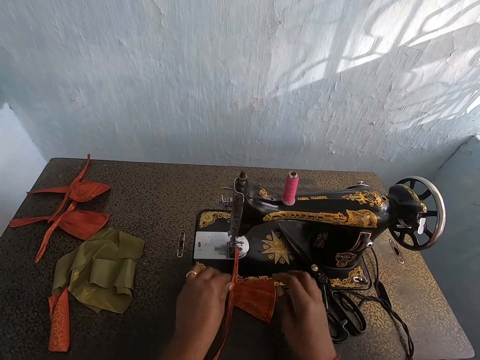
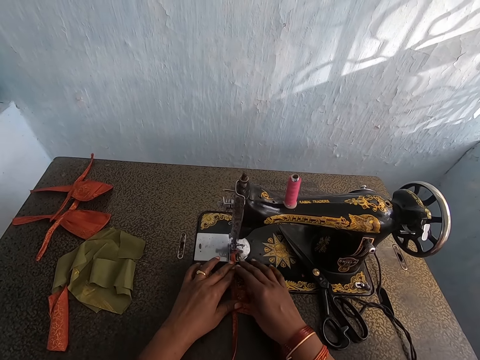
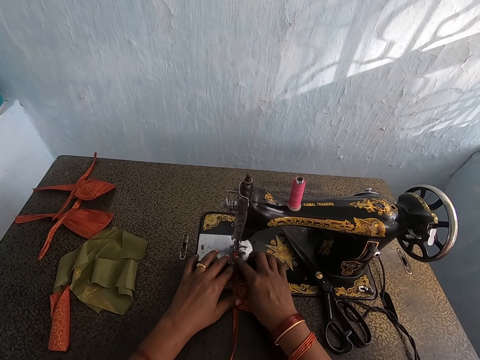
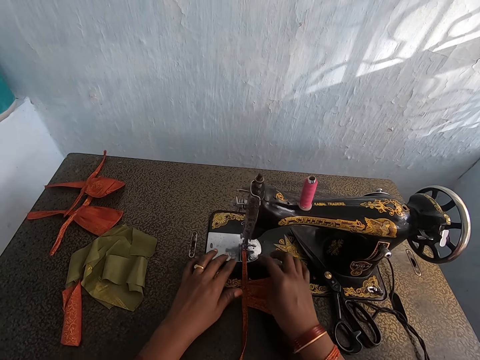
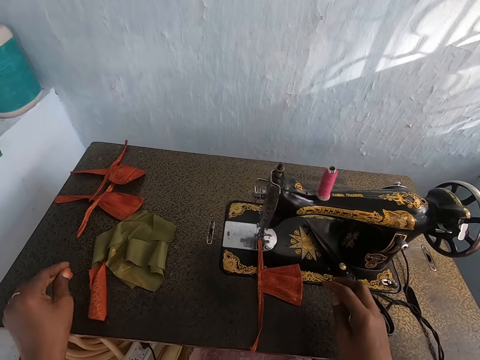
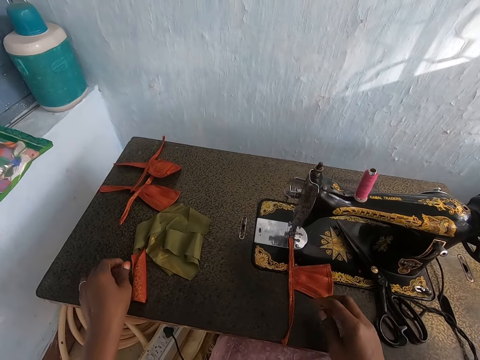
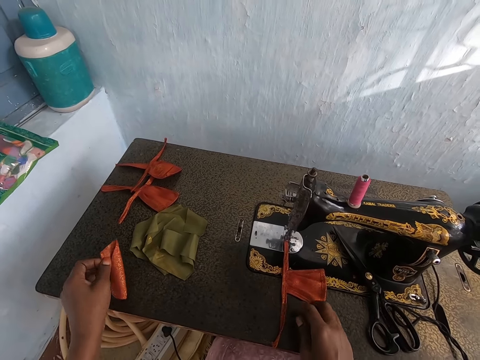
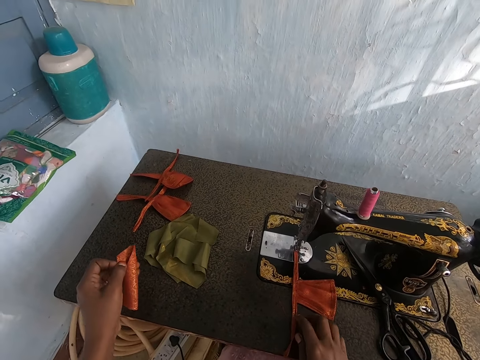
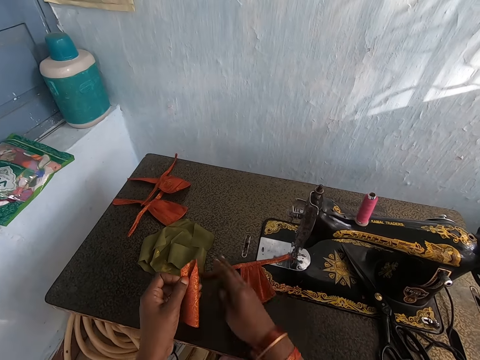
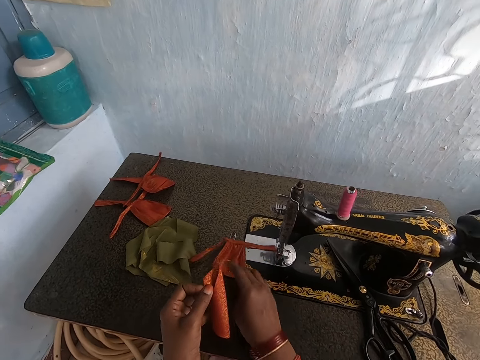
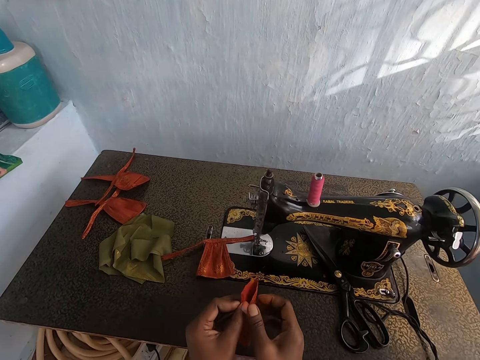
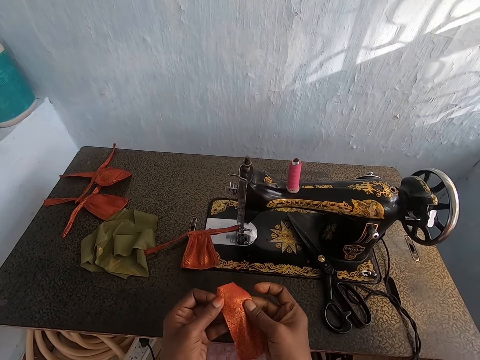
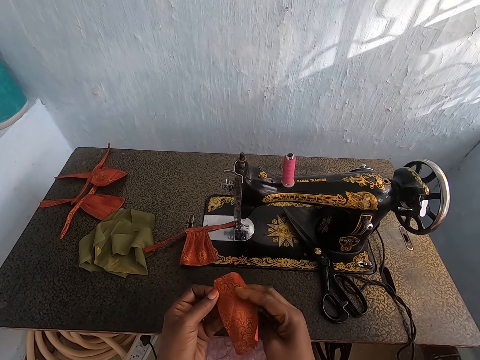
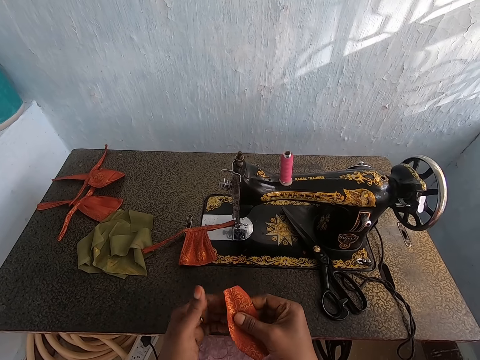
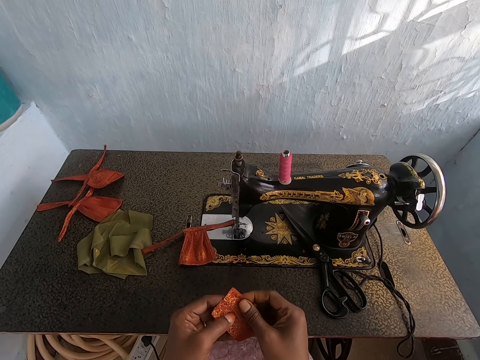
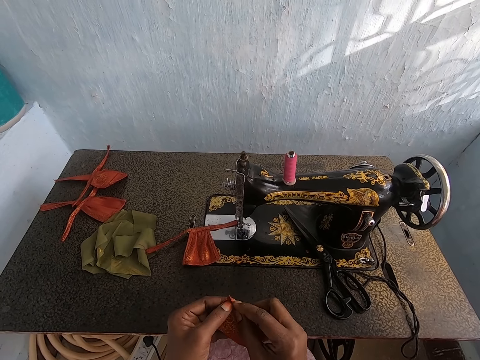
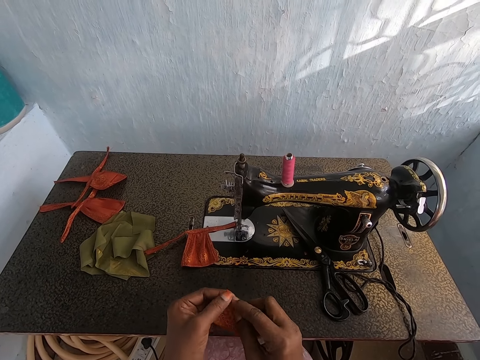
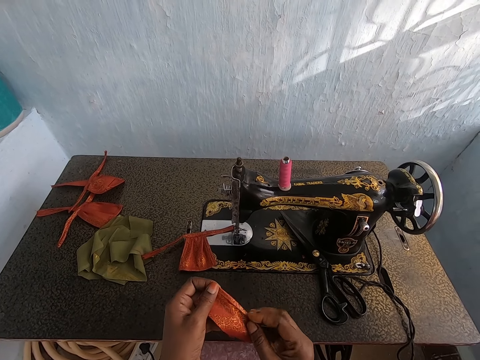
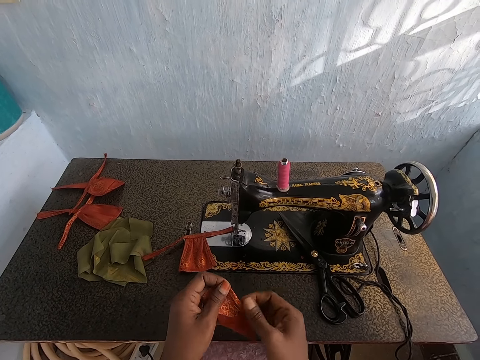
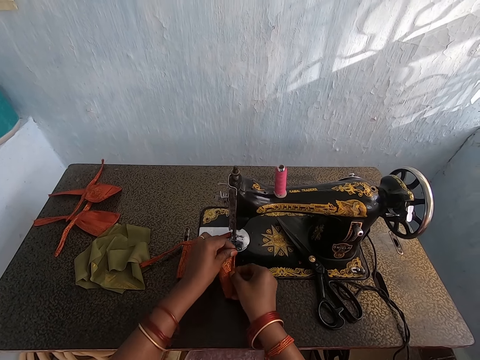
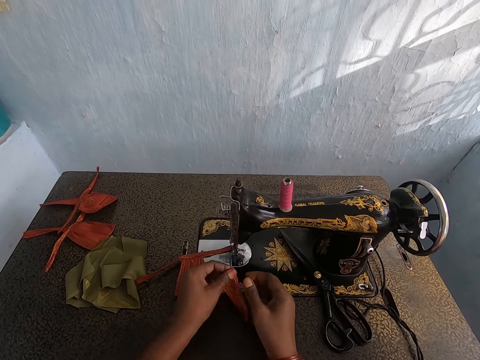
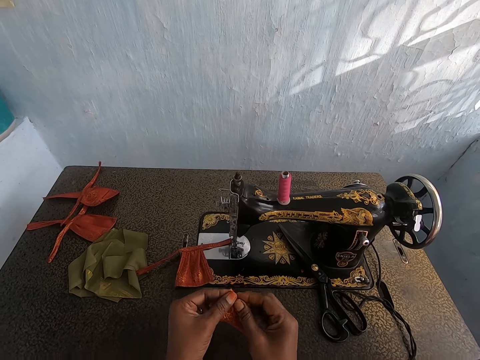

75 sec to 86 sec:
The camera wearer sets the fabric under the presser foot of the sewing machine with both hands. She picks up another fabric on the table with her left hand. She turns the fabric on the sewing machine with her right hand. She turns the fabric over with both hands. She folds the fabric. She rolls a part of the fabric with her hands.

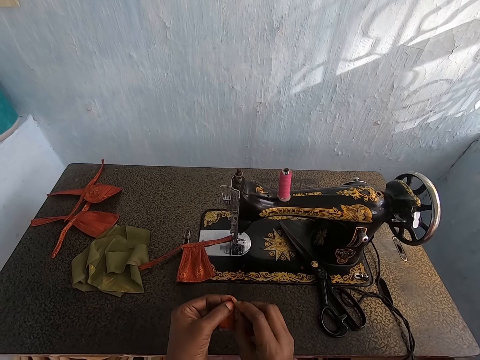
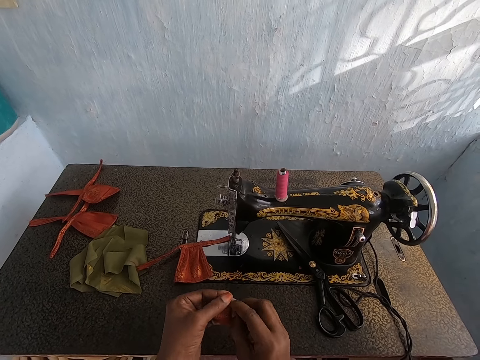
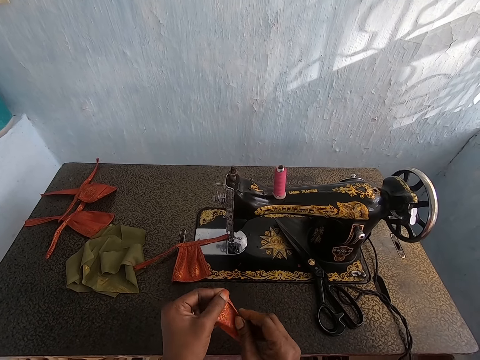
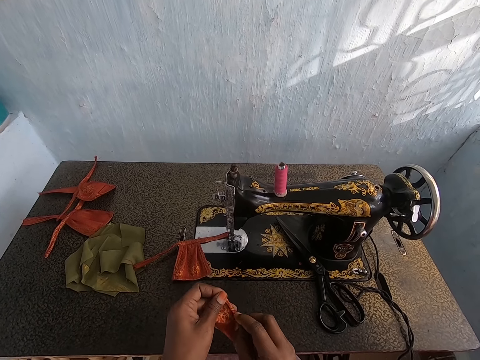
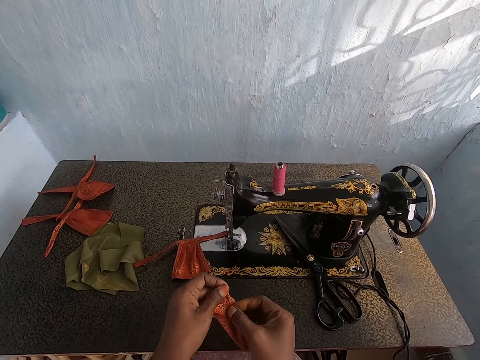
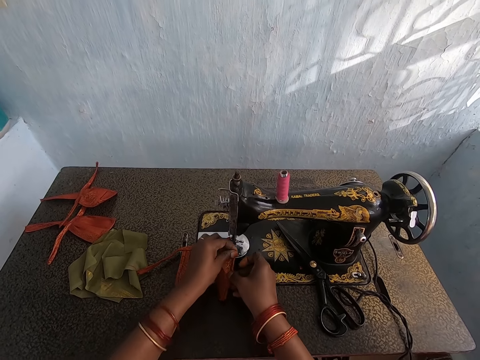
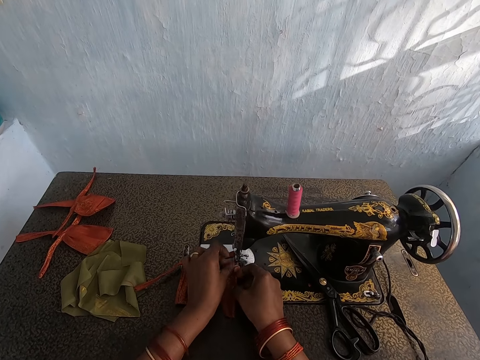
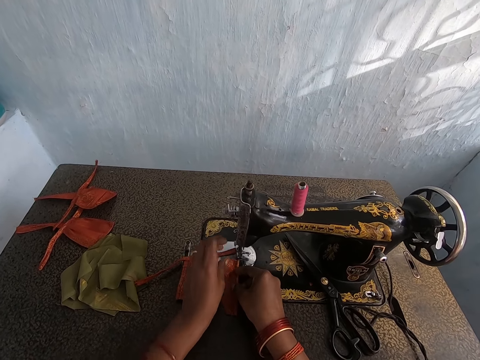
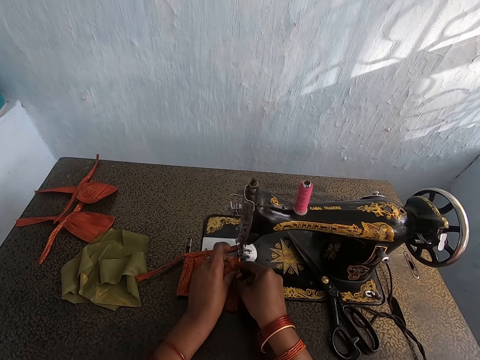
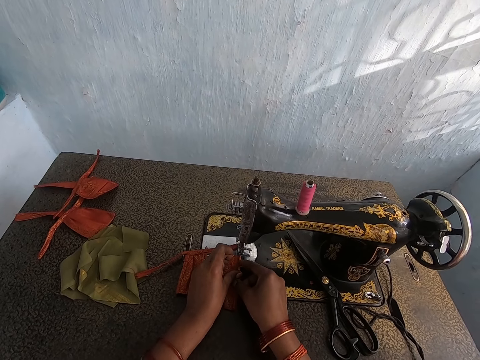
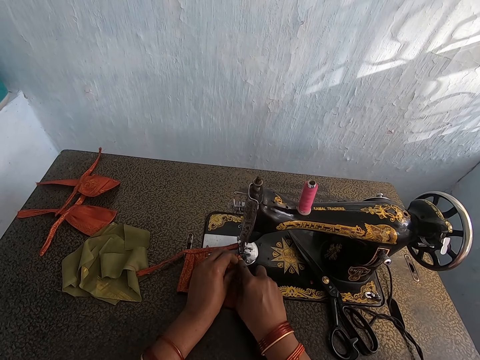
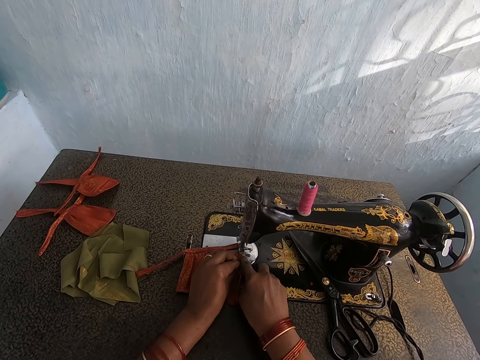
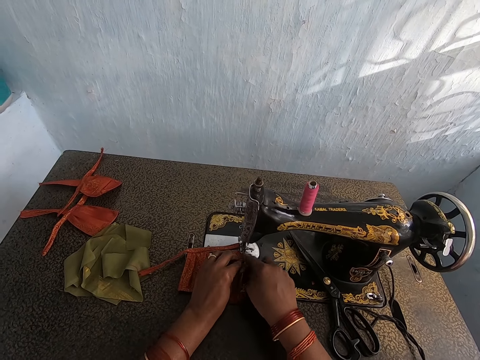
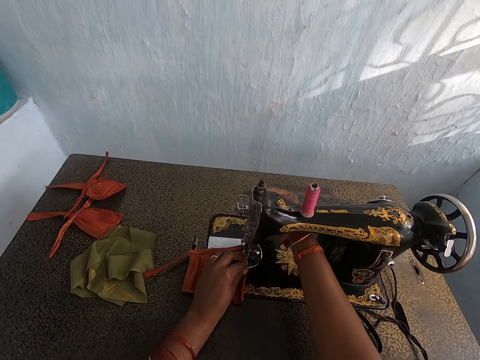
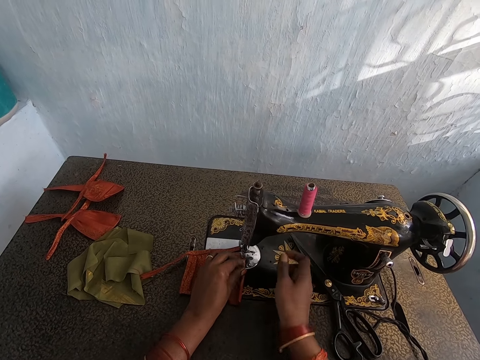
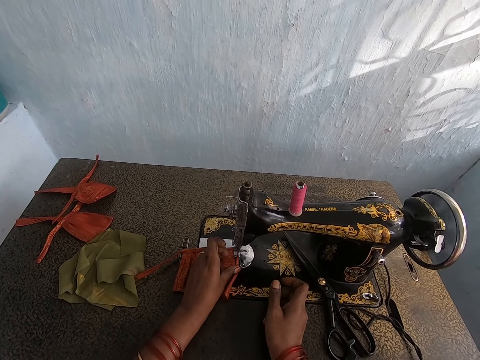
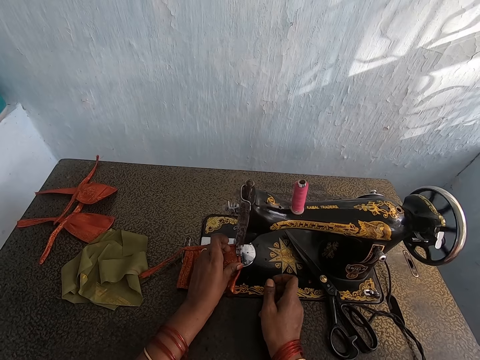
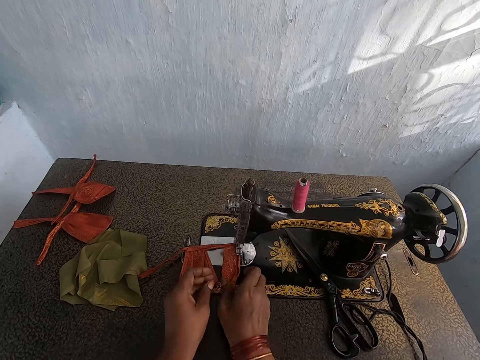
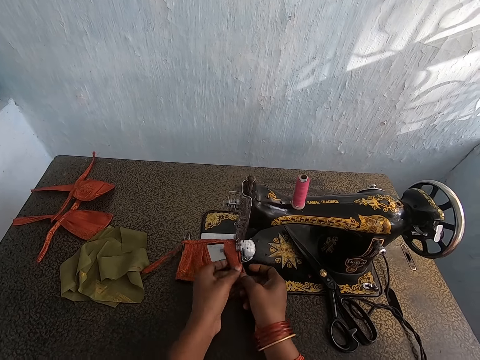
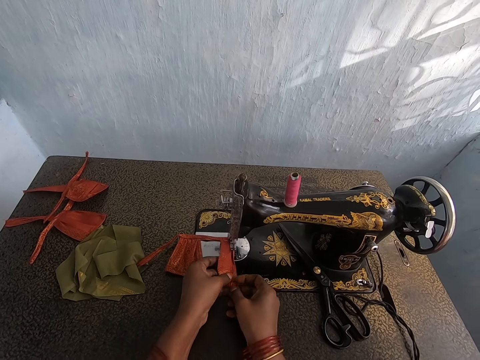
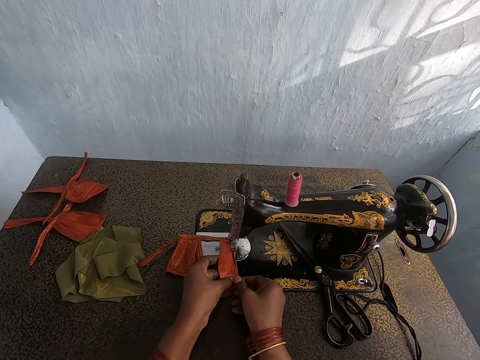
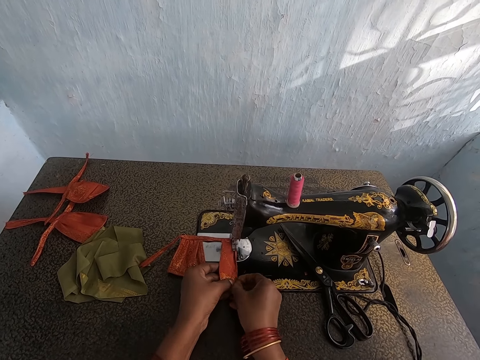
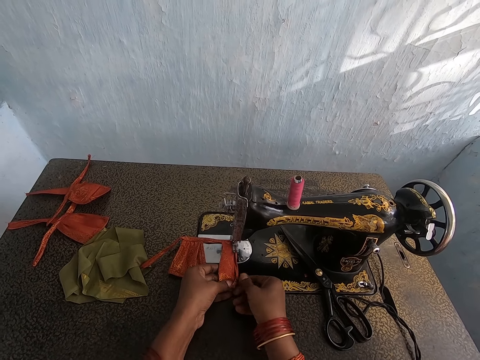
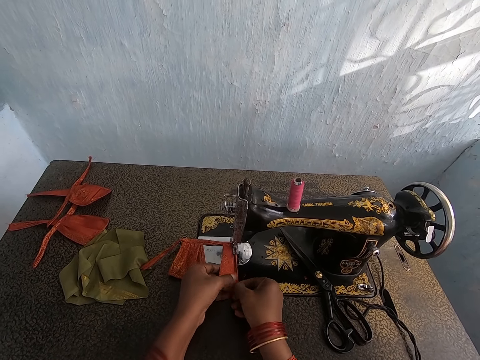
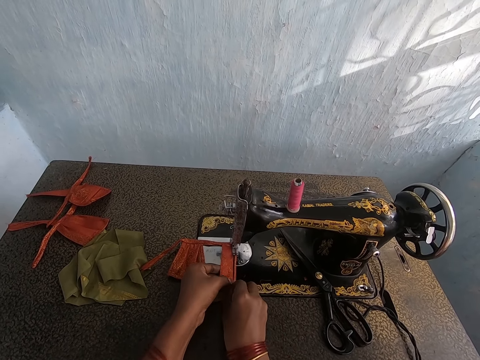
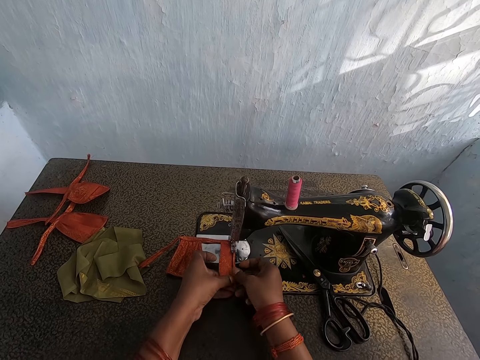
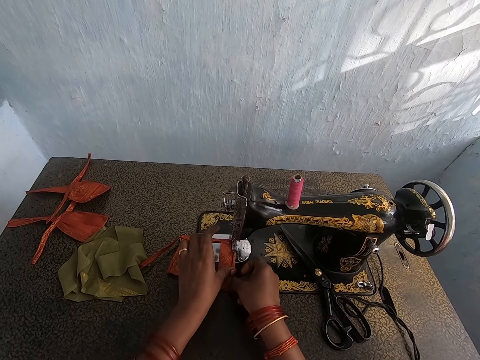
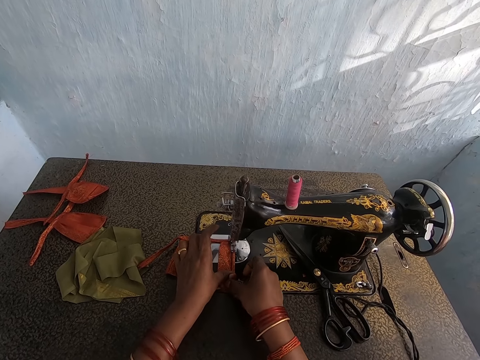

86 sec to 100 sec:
The camera wearer rolls a part of the fabric with her hands. She sets the fabric under the presser foot of the sewing machine with both hands. She lowers the presser bar lifter on the sewing machine with her right hand. She sews the fabric on the sewing machine with her left hand. She adjusts the fabric on the sewing machine with her hands. She folds the fabric.

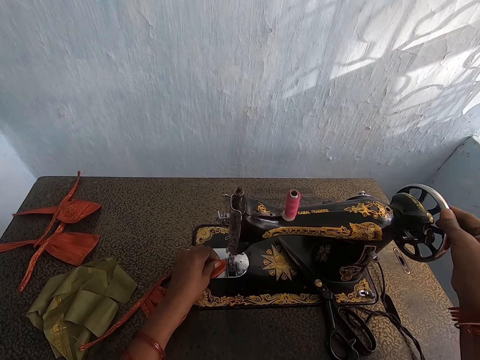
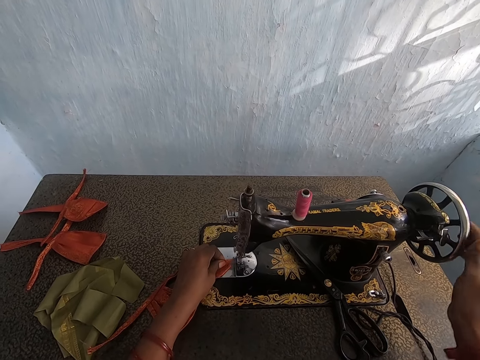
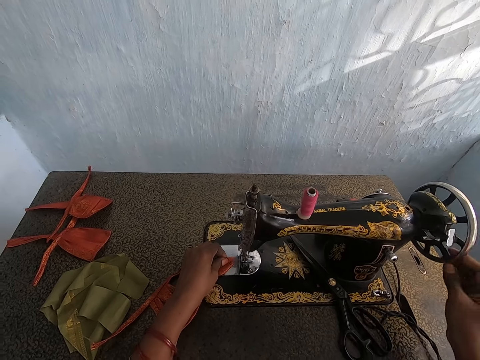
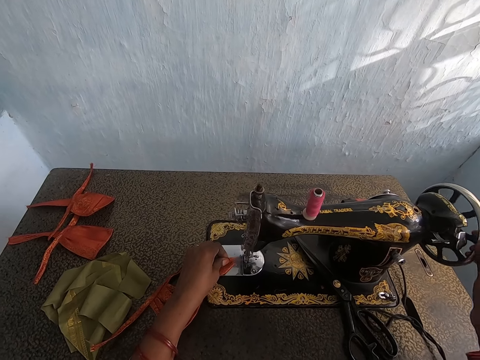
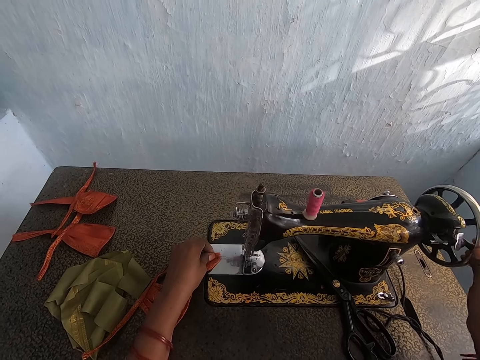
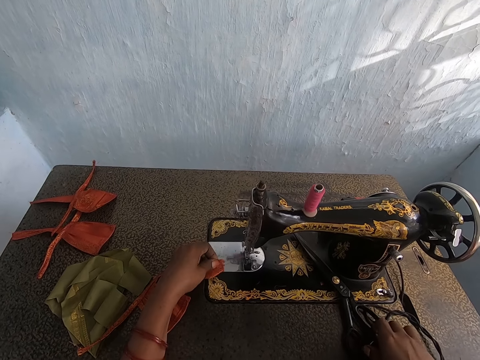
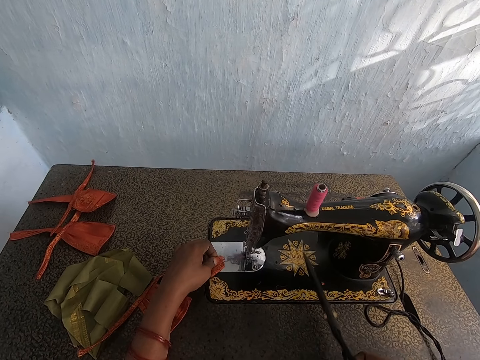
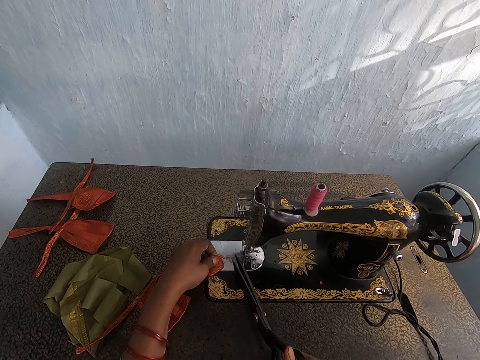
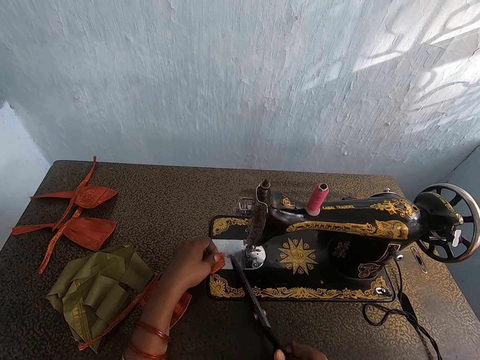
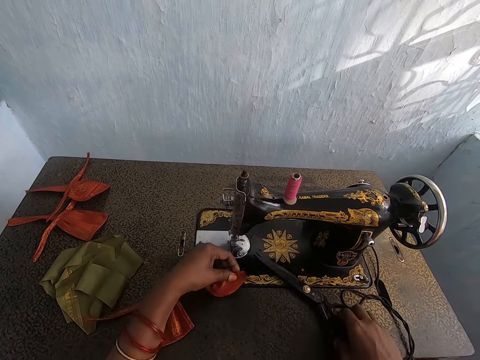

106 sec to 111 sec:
The camera wearer turns the balance wheel of the sewing machine with her right hand. She removes the fabric on the sewing machine with her left hand. She picks up the pair of scissors from the sewing machine with her right hand. She cuts the thread from the fabric with the pair of scissors in her right hand.
